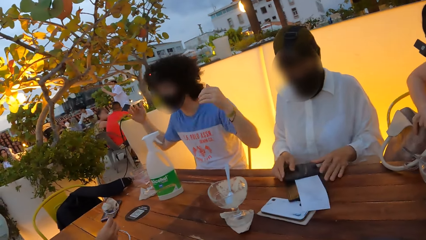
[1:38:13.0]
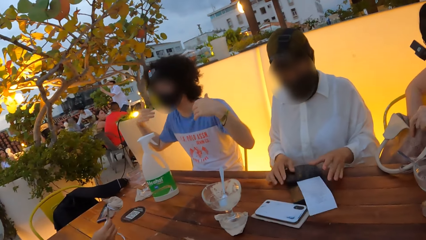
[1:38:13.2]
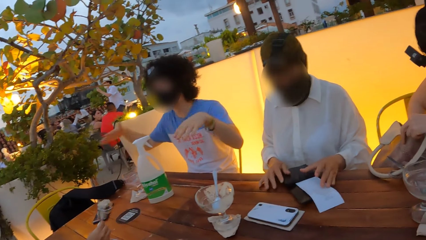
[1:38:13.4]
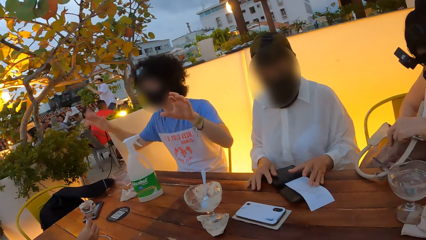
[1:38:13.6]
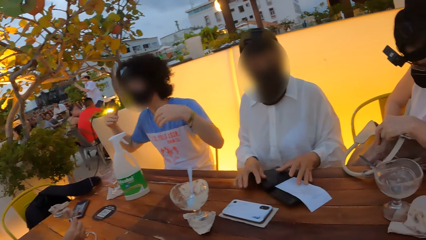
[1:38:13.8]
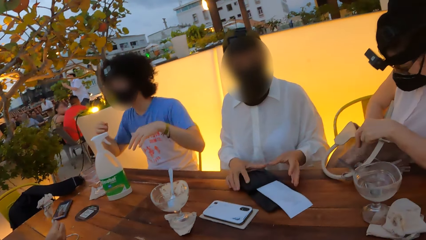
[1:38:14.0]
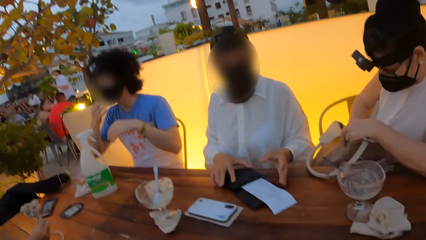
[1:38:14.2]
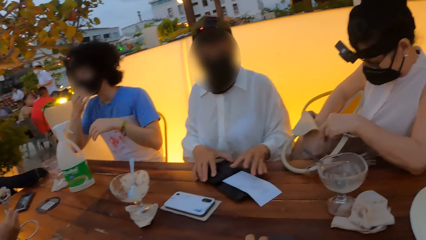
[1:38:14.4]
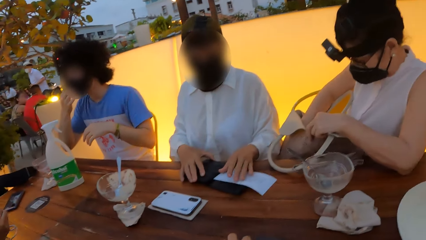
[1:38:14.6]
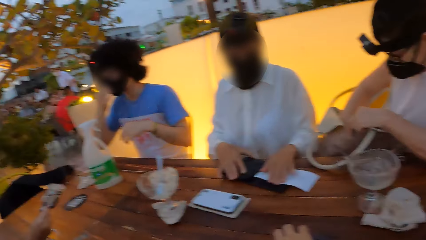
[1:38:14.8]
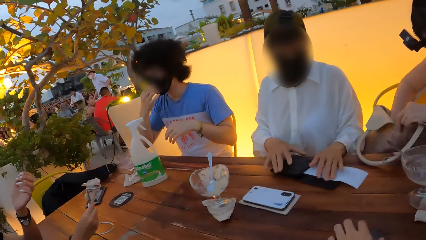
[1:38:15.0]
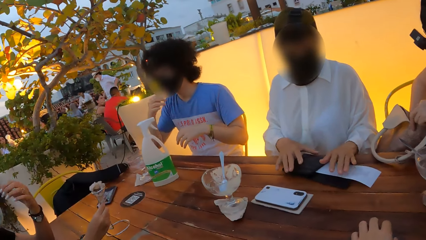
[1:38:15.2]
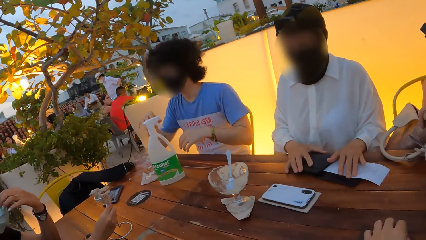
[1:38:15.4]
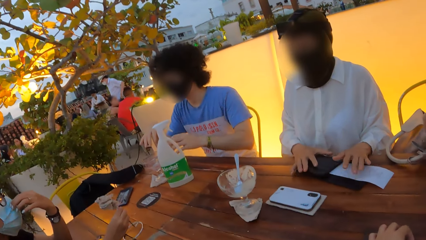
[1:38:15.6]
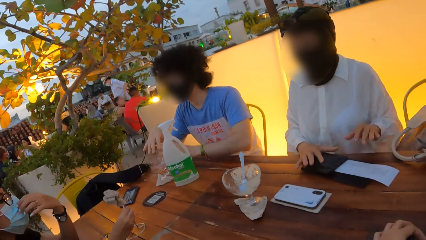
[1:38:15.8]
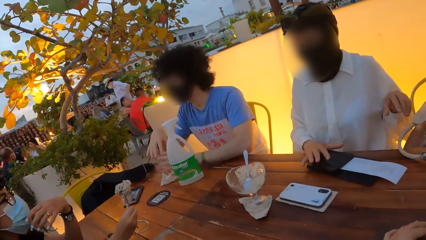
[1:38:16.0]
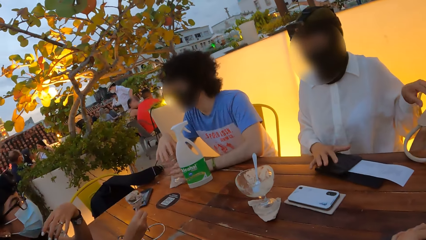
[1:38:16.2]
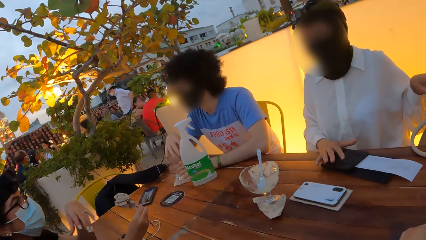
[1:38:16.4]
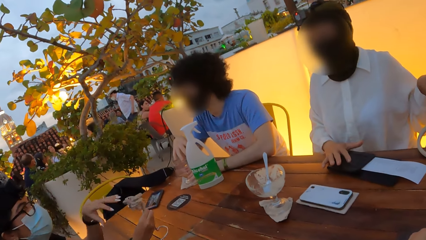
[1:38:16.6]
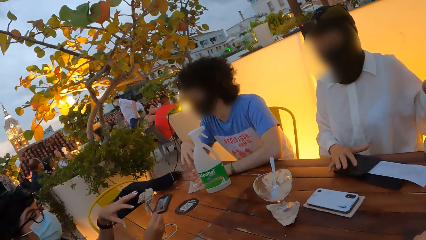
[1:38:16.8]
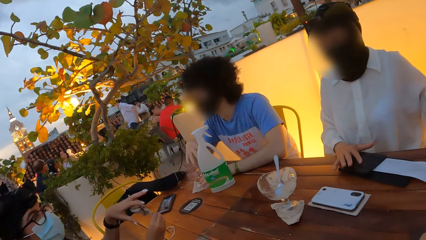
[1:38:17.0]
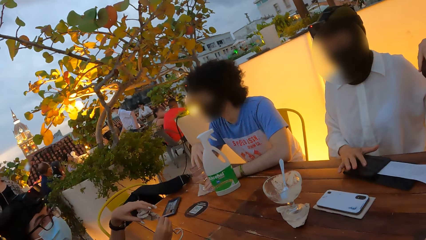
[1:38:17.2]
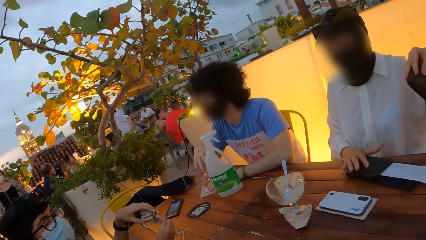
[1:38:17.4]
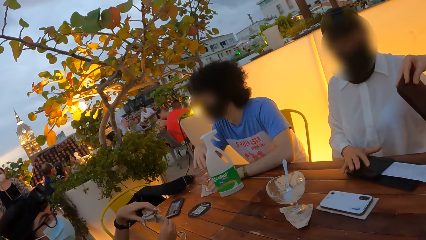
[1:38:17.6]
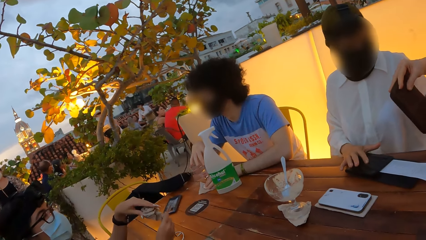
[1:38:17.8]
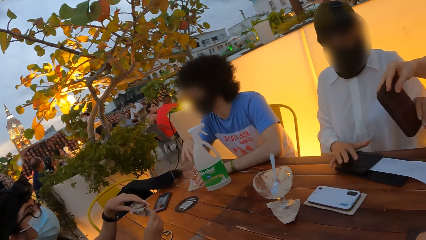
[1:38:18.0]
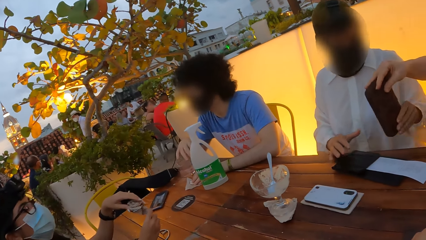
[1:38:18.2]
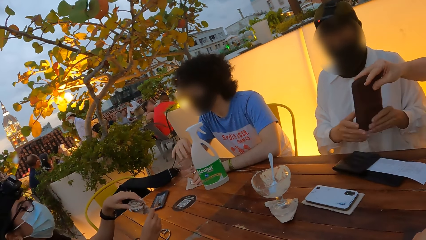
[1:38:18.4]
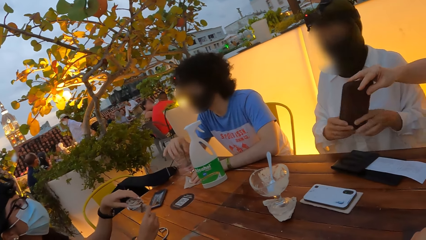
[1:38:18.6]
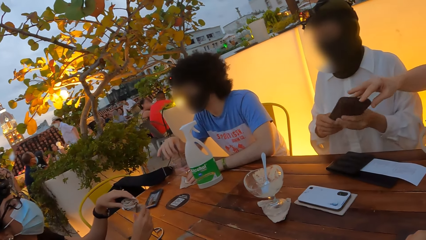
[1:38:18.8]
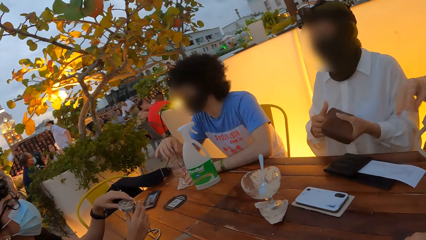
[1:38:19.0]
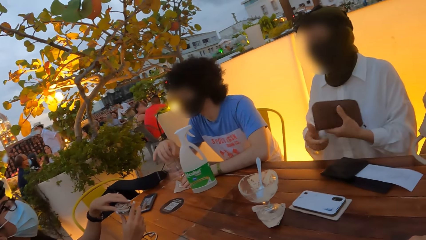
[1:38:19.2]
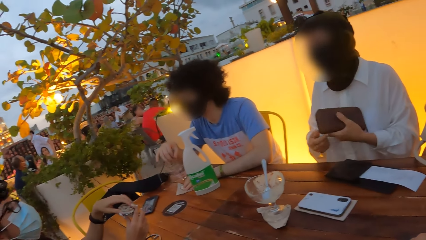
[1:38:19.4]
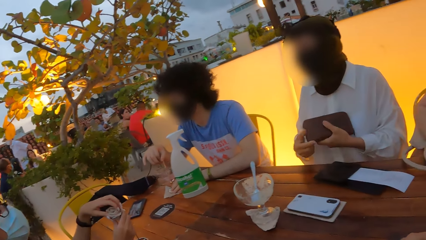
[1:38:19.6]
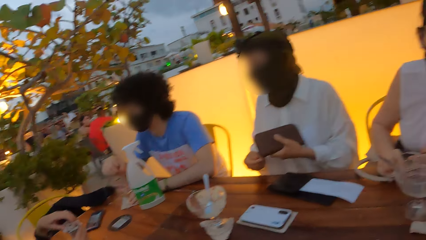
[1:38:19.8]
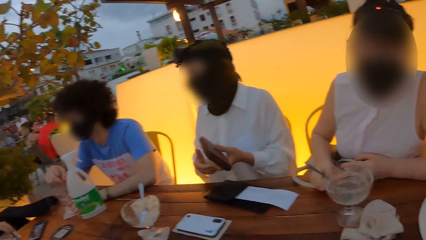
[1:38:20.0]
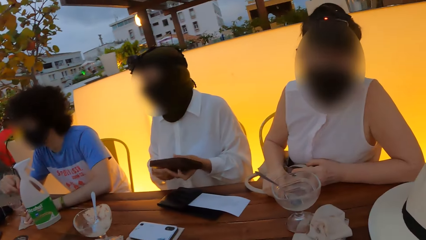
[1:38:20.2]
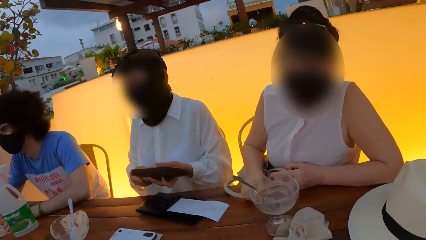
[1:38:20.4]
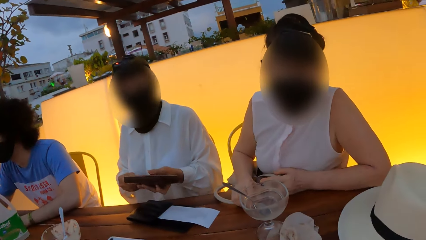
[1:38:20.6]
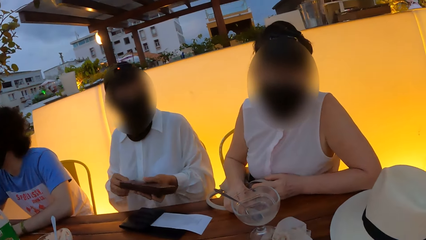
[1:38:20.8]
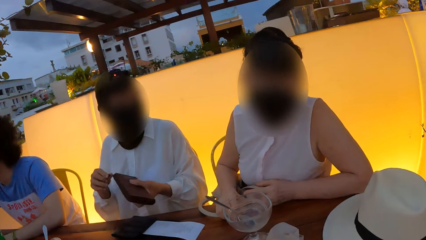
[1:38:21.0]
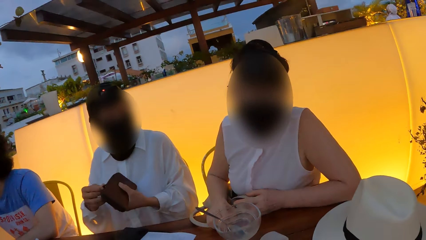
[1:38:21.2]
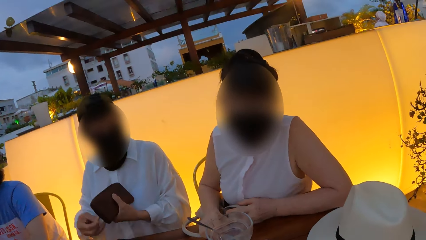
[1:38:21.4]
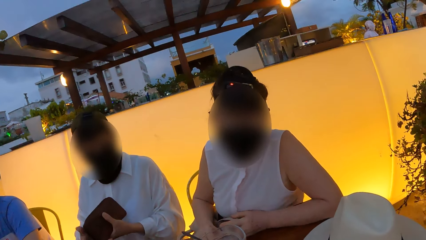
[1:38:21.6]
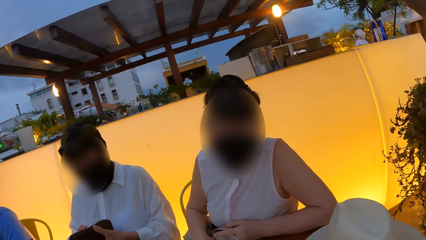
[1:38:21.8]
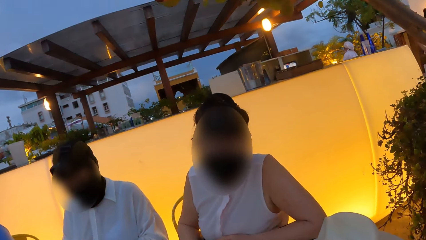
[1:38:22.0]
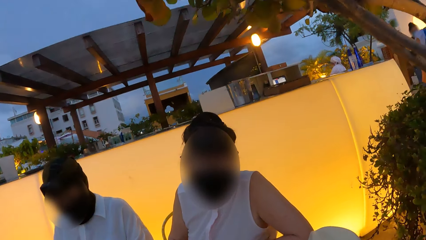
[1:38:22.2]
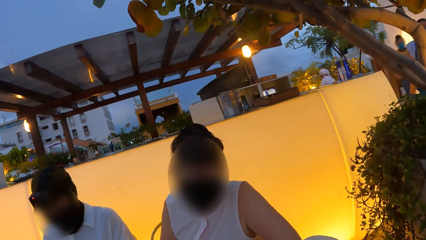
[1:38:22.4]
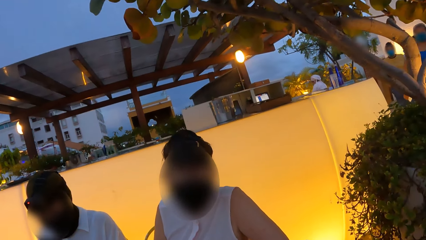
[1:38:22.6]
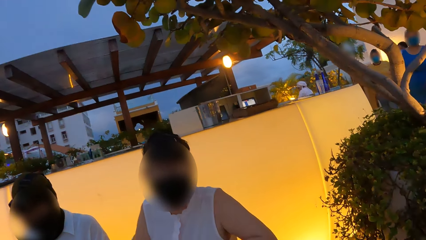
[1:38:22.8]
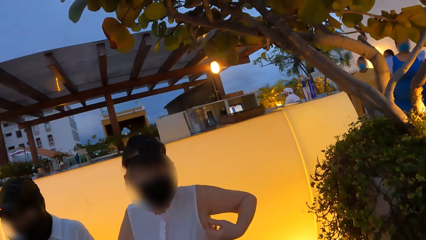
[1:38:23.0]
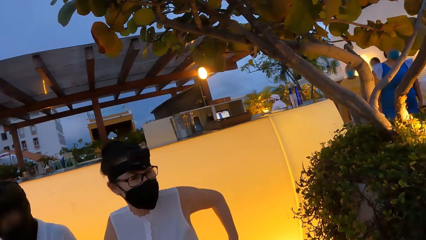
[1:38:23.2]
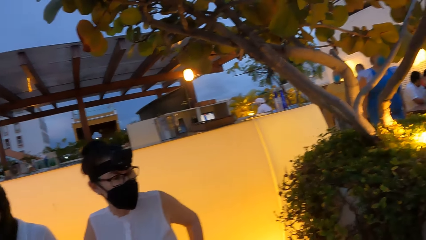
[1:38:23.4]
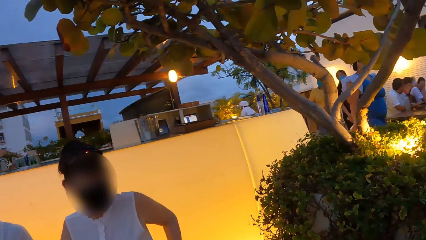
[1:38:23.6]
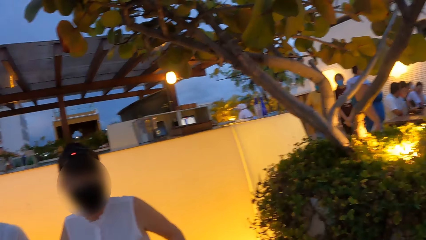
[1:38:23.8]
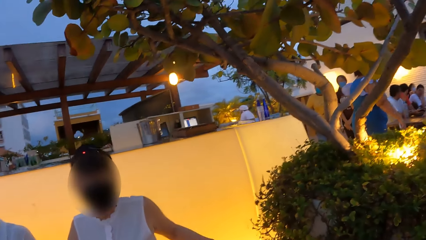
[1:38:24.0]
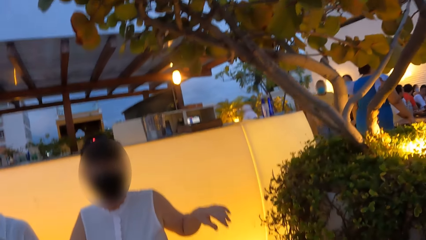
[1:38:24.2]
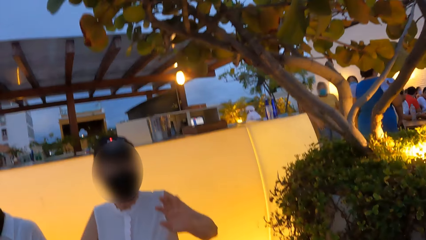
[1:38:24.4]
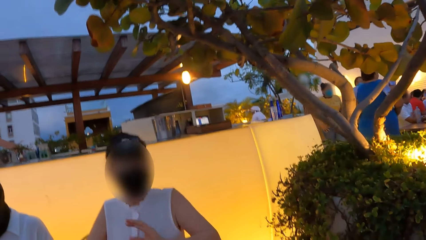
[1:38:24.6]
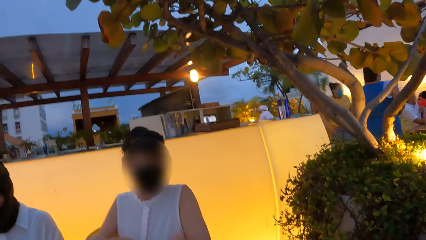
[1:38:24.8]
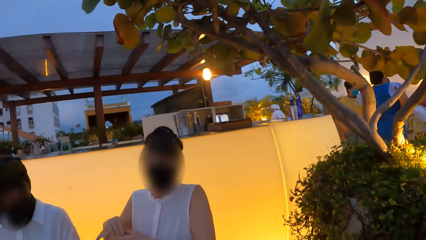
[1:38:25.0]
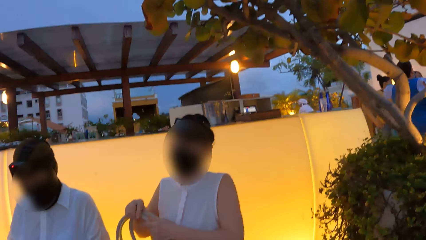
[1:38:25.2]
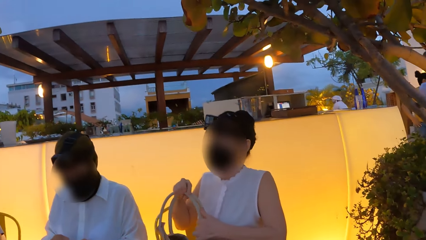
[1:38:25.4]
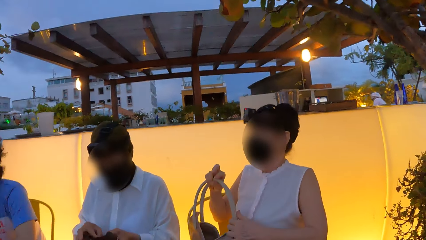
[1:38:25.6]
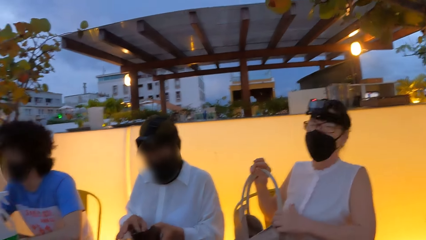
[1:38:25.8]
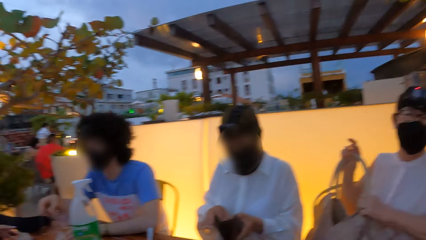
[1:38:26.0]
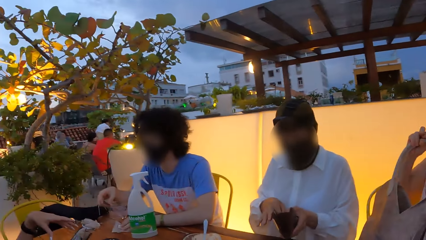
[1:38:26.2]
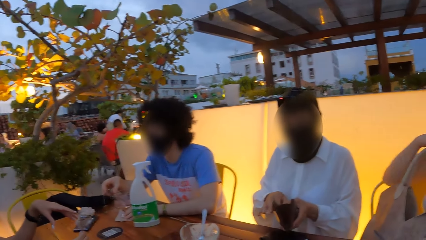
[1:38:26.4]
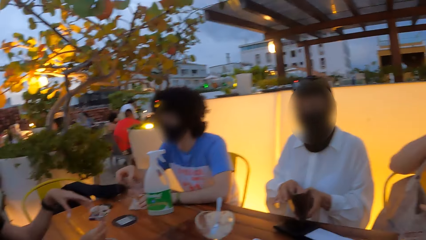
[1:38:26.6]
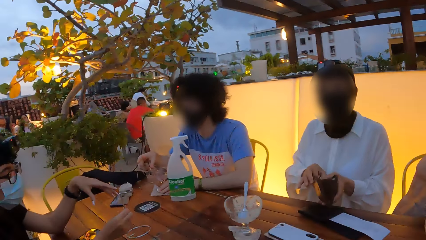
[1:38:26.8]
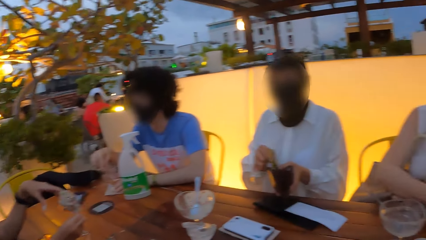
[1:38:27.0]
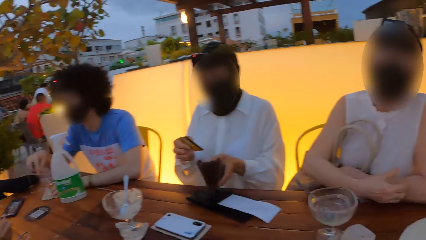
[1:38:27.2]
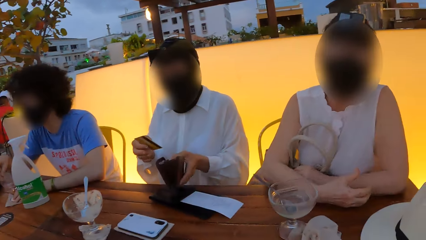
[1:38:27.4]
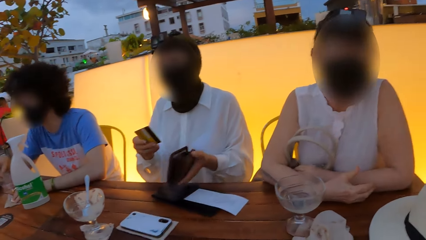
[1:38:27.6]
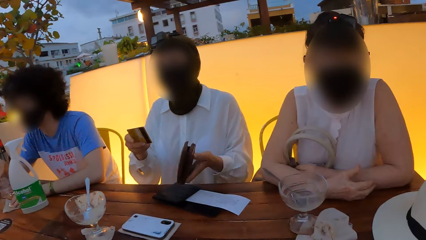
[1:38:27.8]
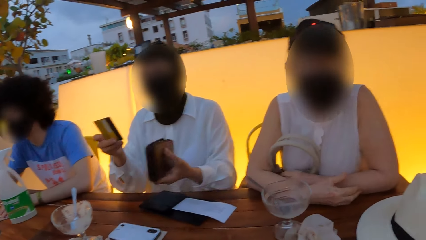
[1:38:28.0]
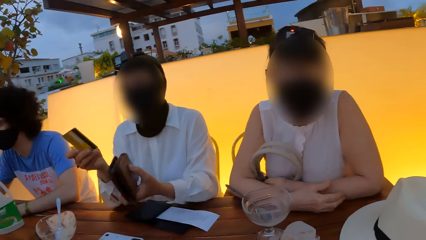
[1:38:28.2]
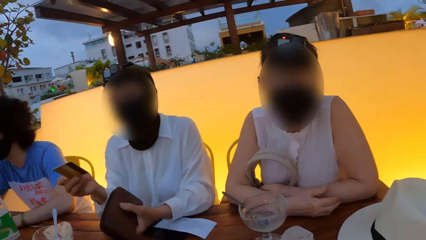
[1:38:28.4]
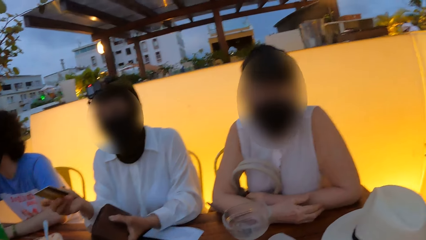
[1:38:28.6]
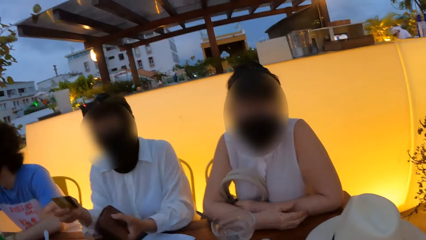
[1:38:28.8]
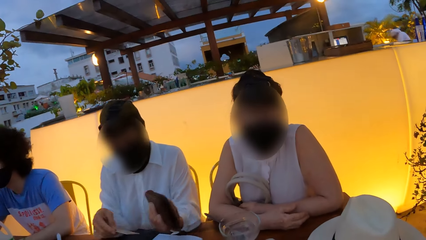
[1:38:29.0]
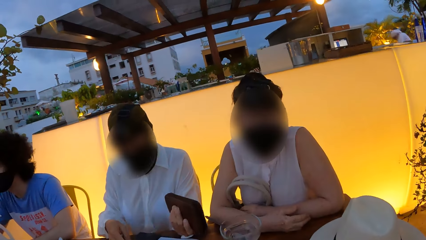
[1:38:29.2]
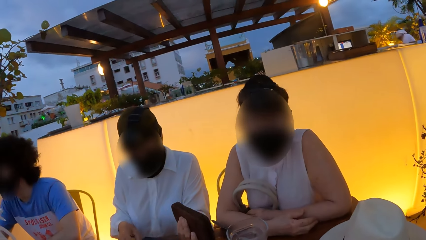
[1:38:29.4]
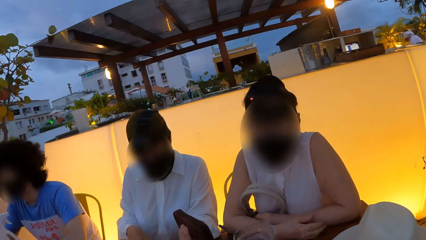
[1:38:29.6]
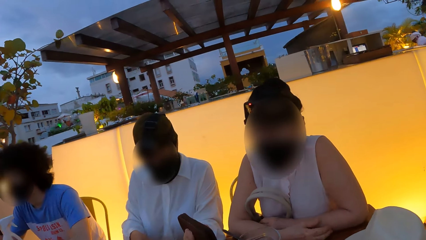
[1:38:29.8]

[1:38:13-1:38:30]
A person inserts hand in her bag. Another person picks a purse from the first person. The other person opens the purse. The first person interacts with the camera wearer. The first person puts the handbag on shoulder. The other person removes a card from the purse.
